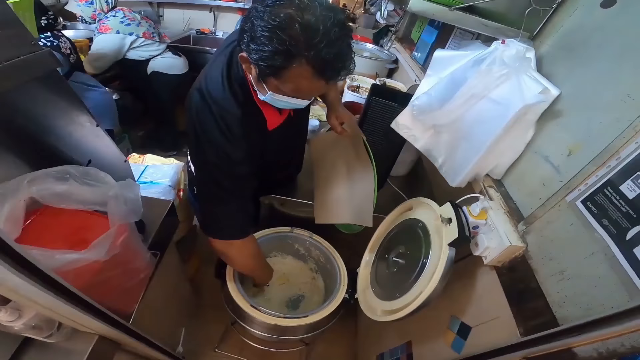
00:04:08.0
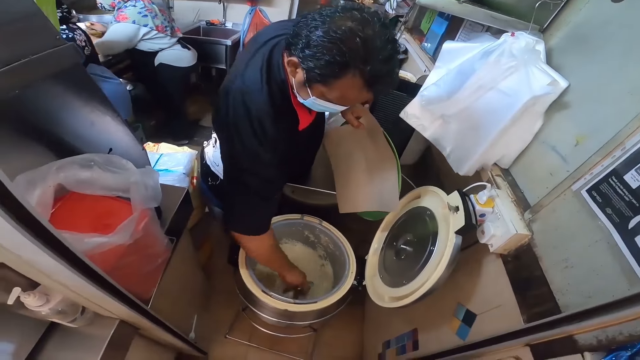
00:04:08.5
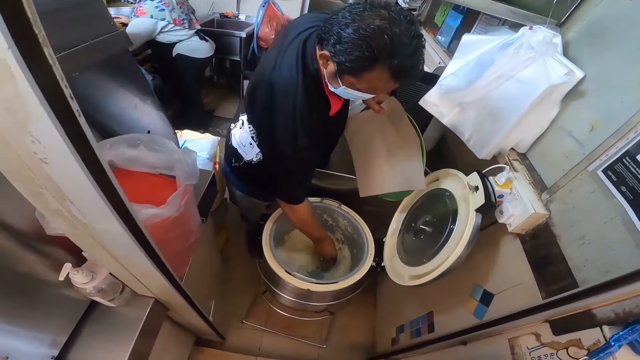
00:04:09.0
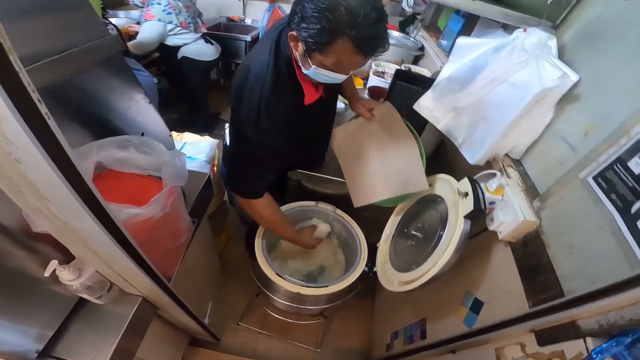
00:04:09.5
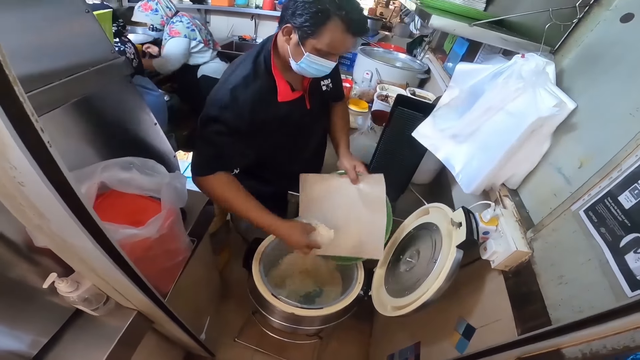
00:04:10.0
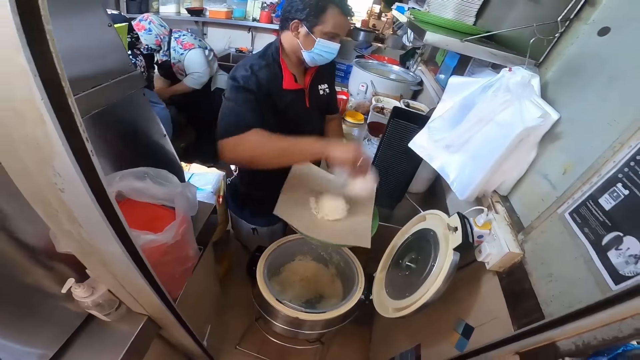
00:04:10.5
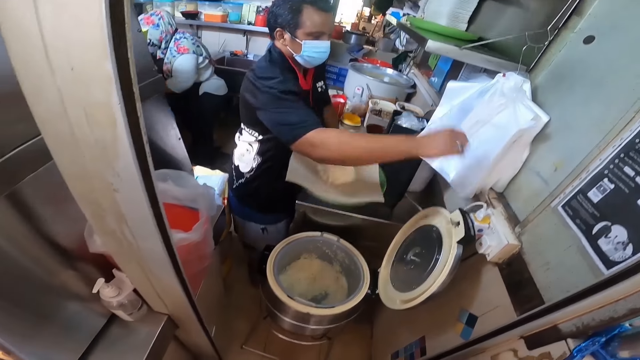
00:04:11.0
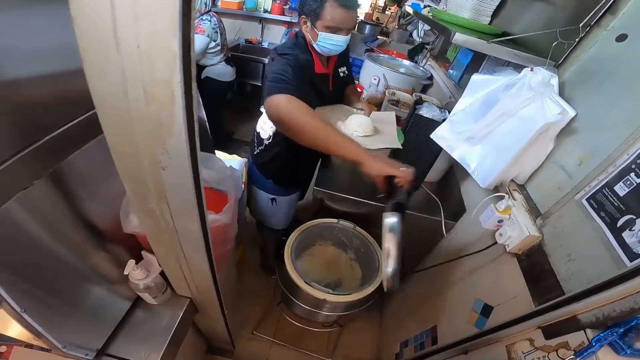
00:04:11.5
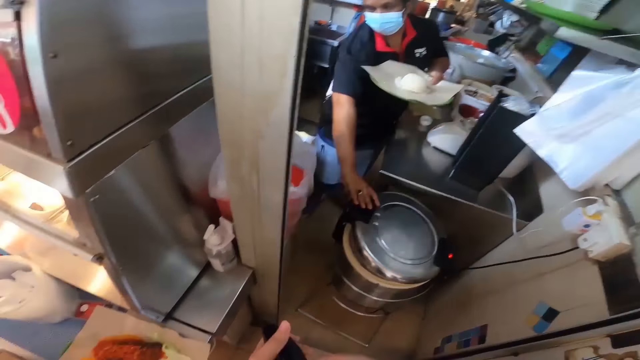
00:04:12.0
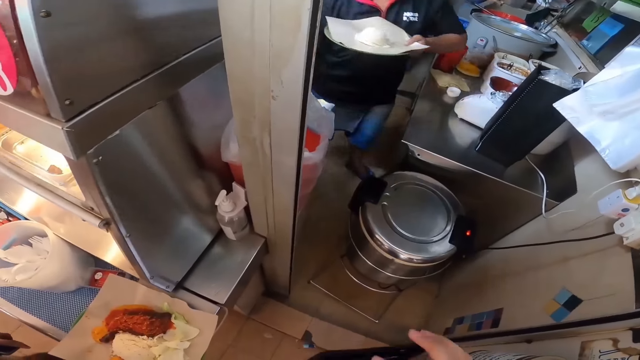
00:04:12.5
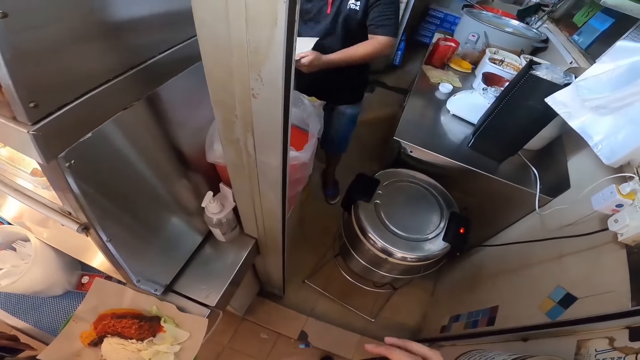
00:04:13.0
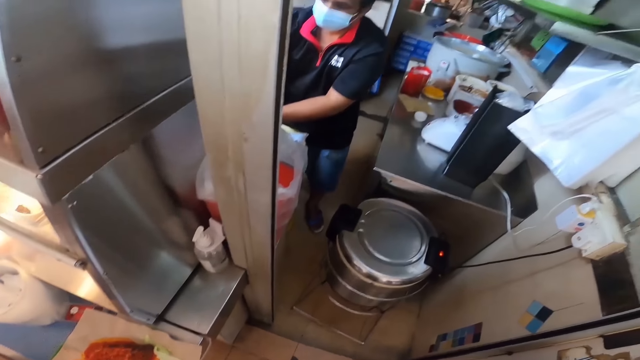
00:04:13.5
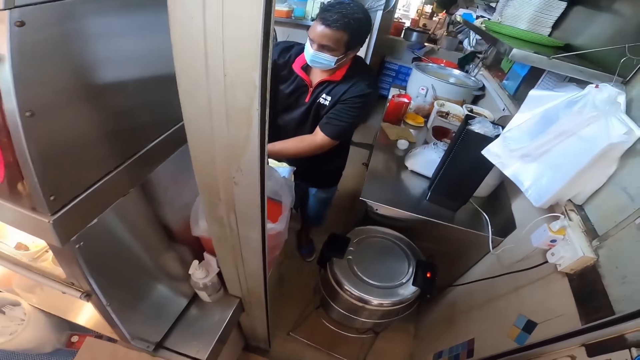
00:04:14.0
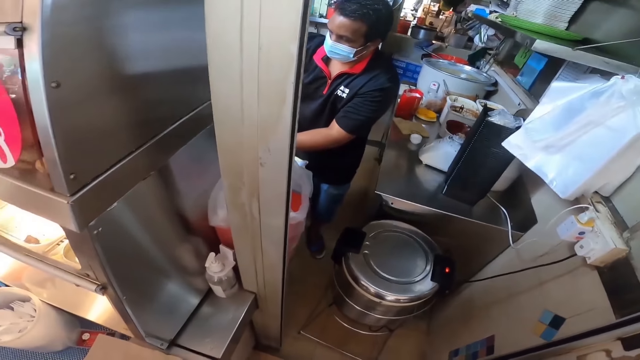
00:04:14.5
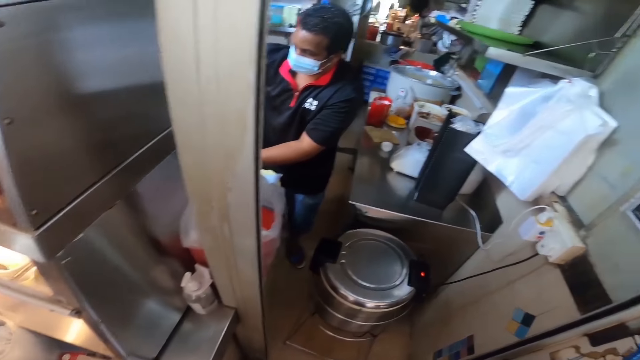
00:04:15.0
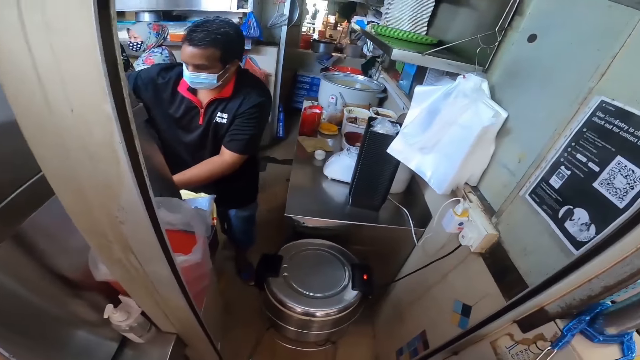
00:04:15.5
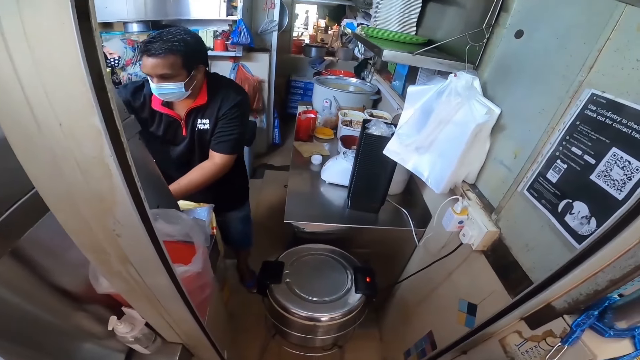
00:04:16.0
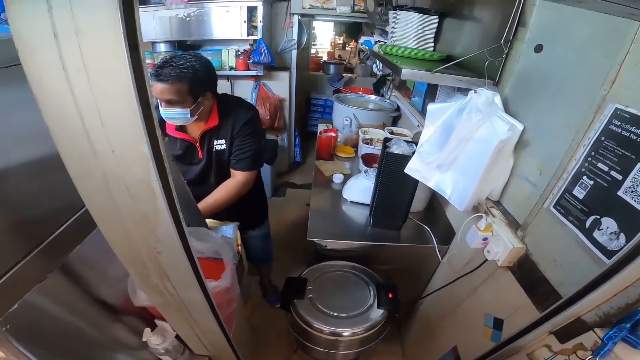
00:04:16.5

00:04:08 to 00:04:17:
A person puts rice on the plate. The person closes the rice cooker.

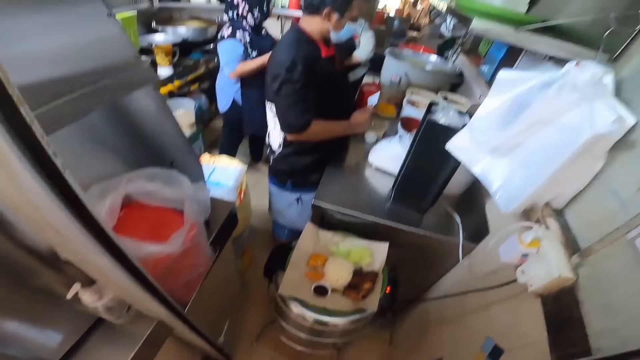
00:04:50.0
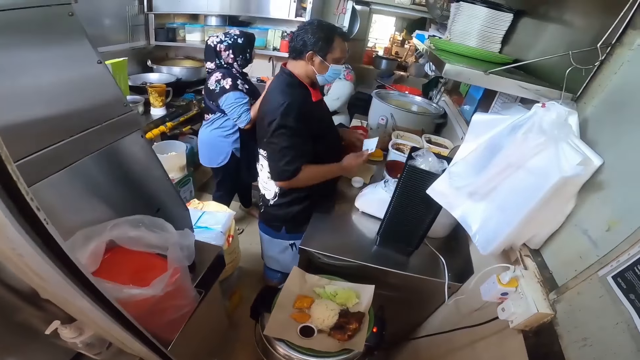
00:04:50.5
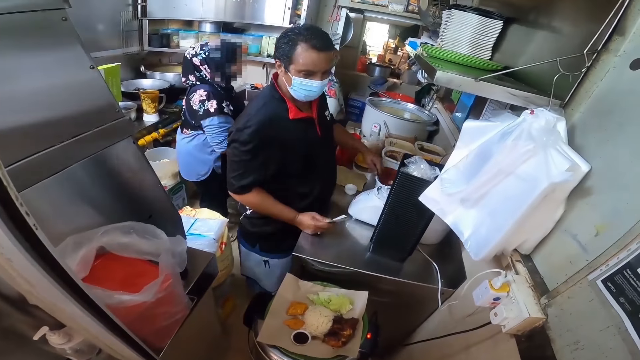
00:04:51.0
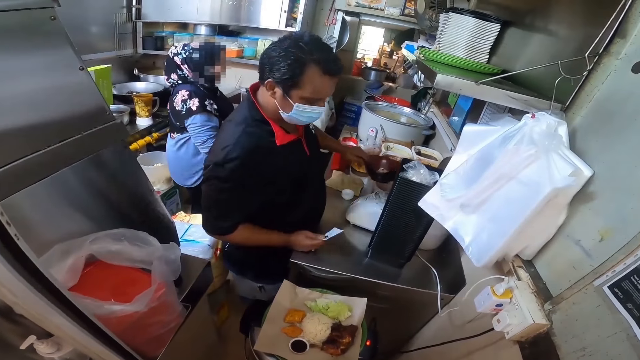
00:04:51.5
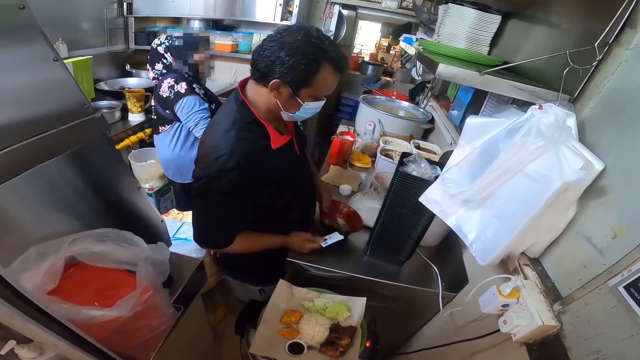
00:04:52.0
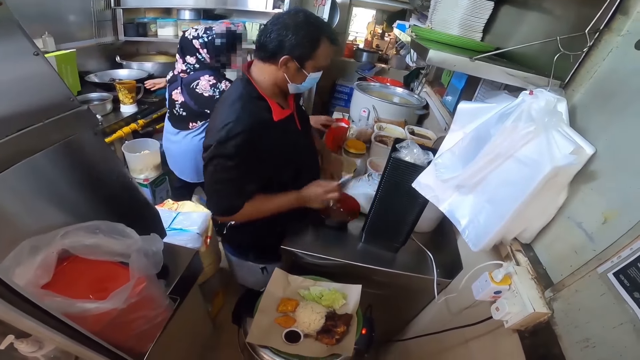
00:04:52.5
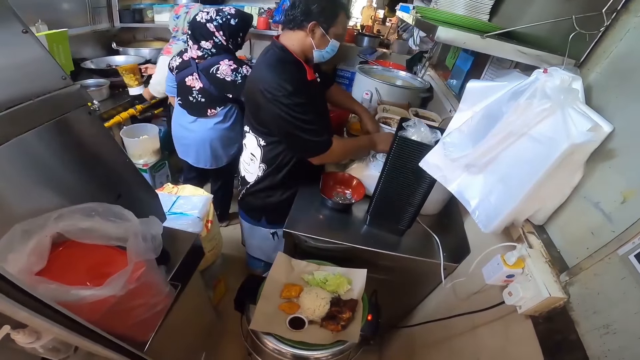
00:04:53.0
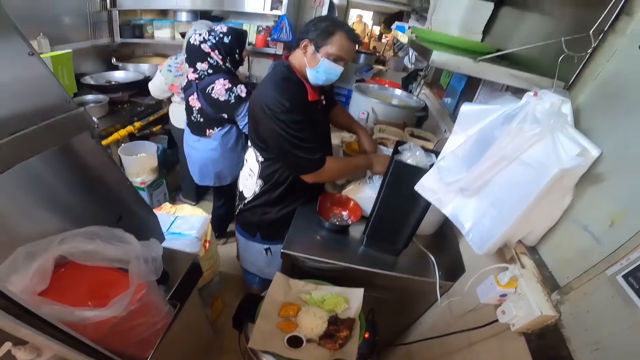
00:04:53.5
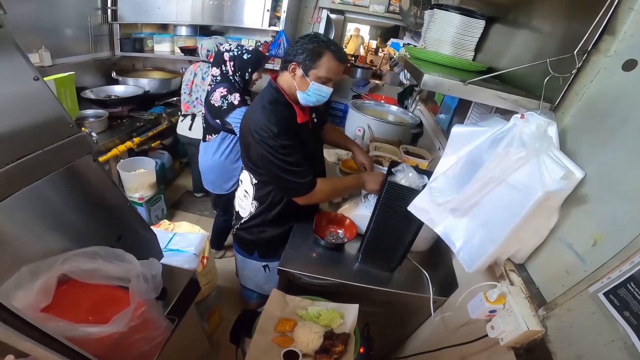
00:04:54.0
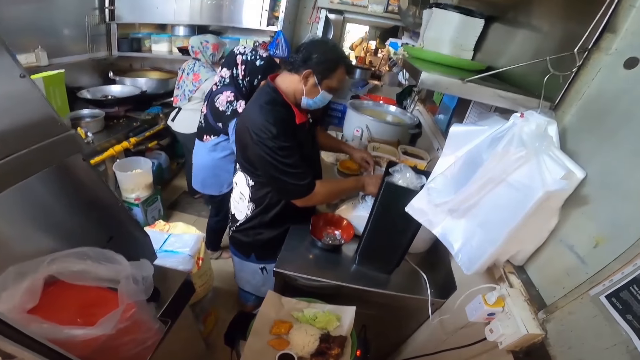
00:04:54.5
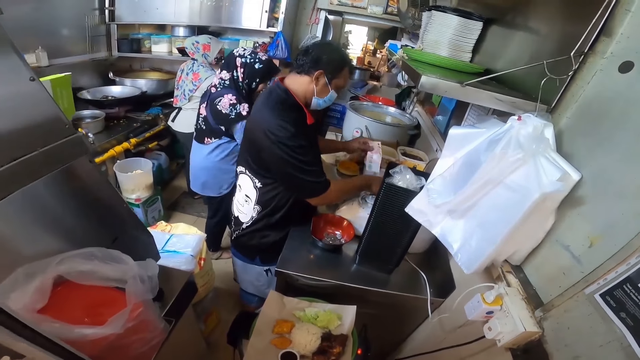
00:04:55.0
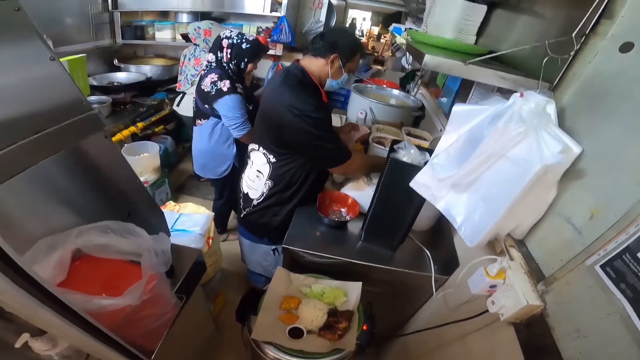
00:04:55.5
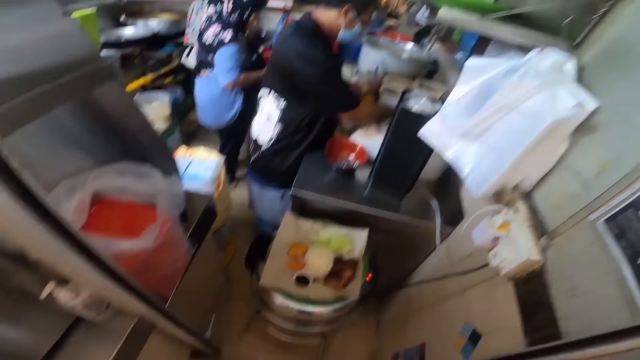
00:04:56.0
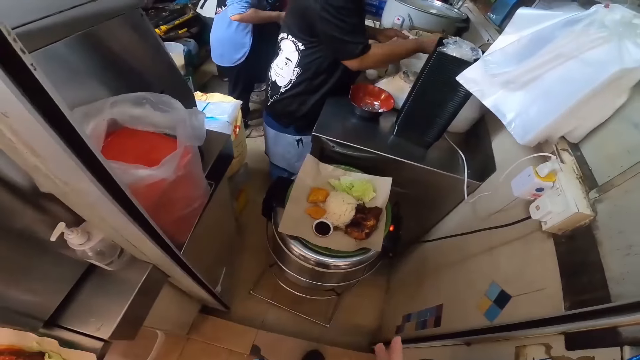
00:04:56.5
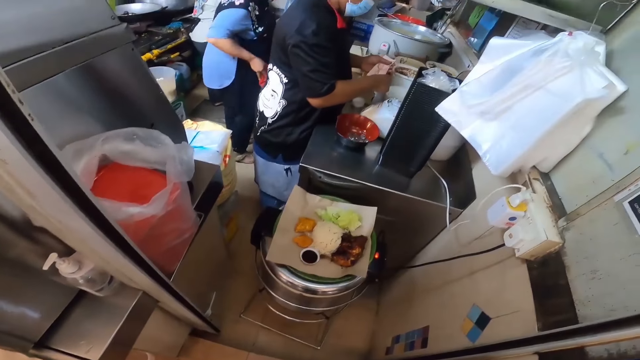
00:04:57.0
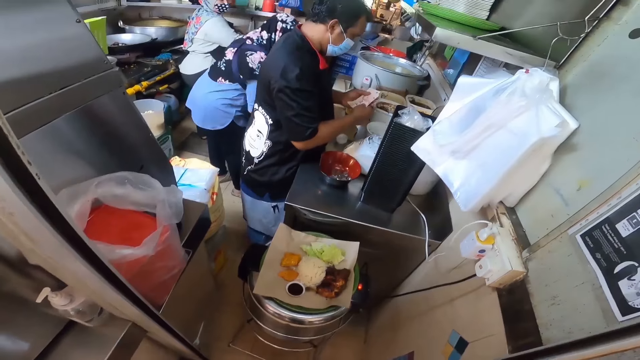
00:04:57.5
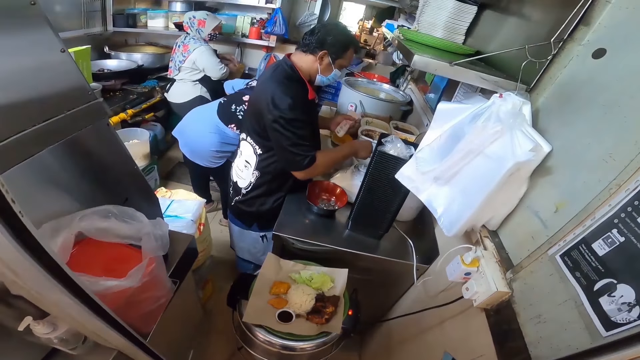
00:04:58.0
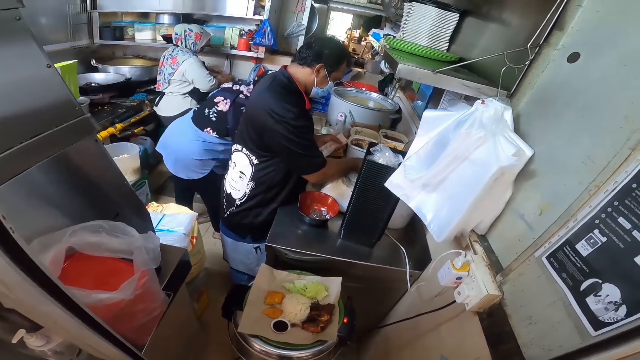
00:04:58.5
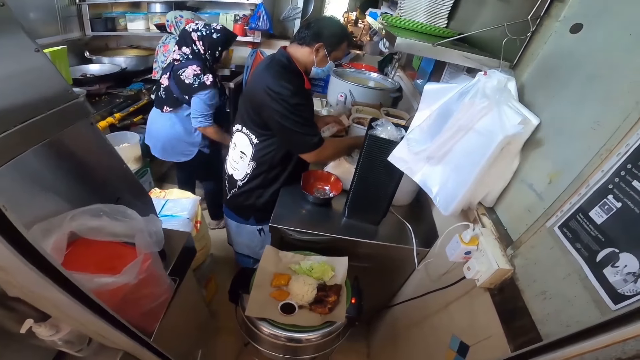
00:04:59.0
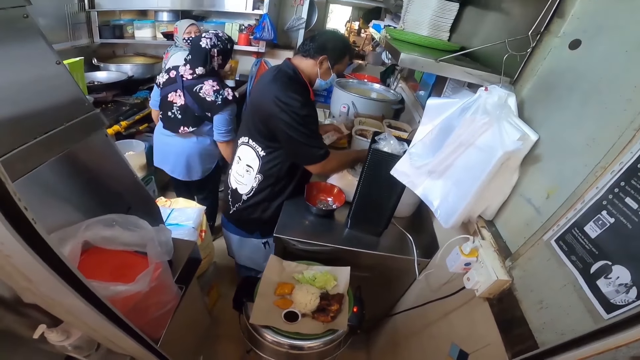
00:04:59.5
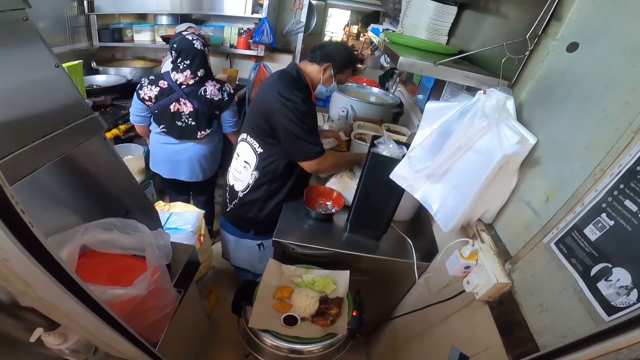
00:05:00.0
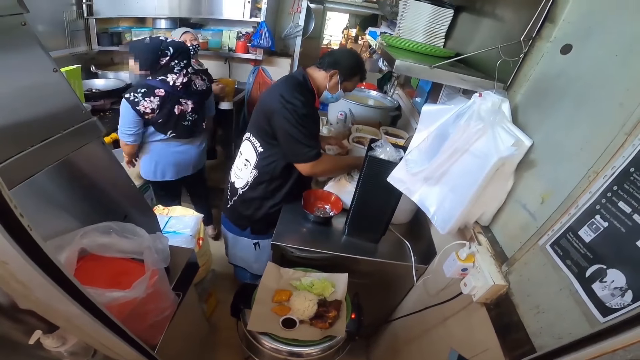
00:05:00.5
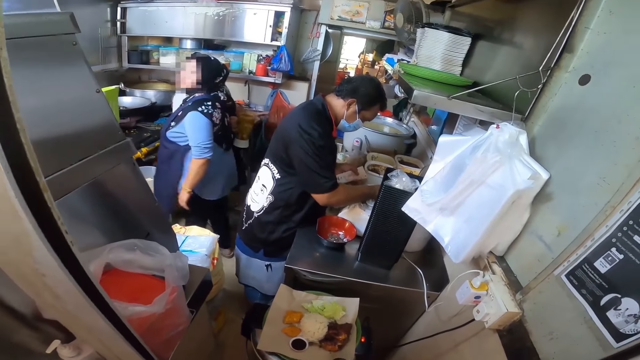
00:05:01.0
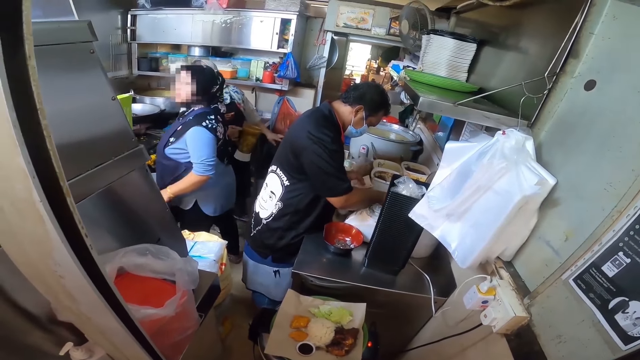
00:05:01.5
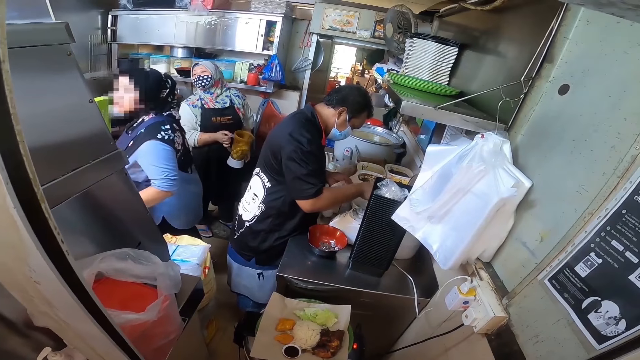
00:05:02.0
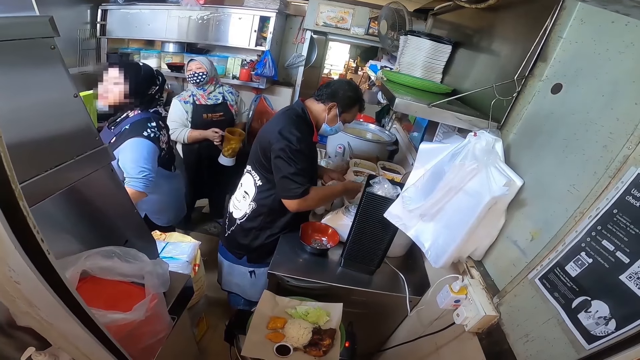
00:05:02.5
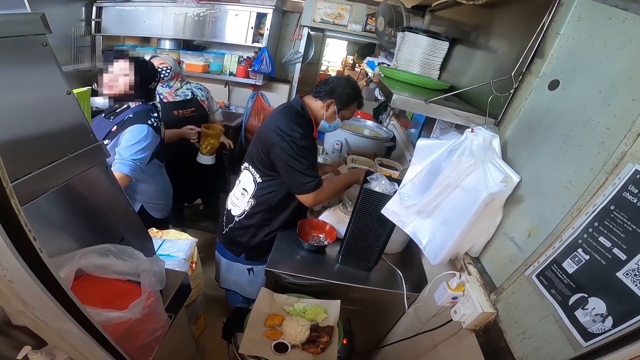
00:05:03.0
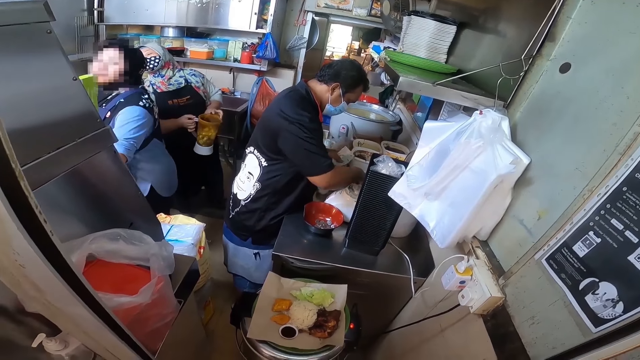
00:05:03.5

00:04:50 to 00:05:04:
A person puts the bowl with coins on the table. The person looks for the change balance. The camera wearer searches for change.
